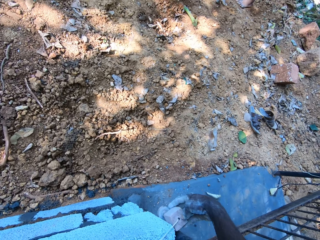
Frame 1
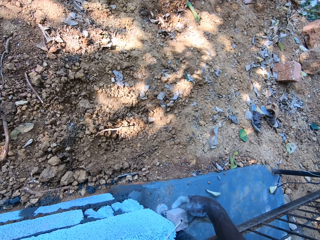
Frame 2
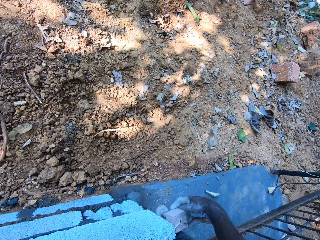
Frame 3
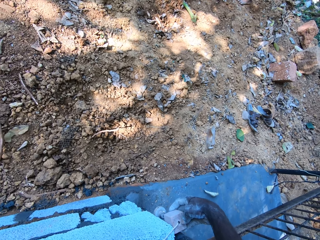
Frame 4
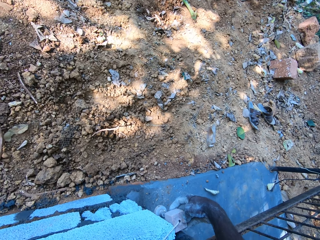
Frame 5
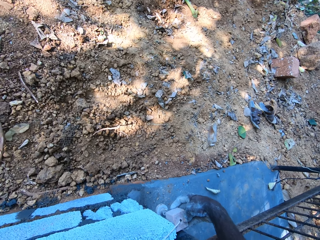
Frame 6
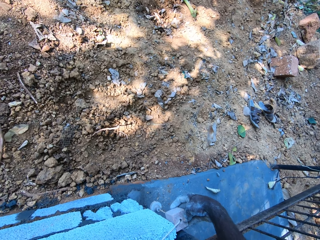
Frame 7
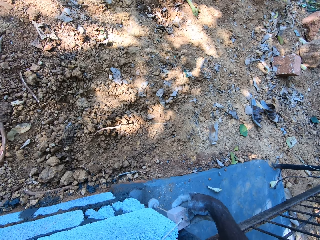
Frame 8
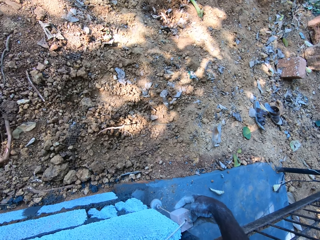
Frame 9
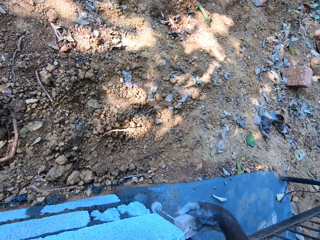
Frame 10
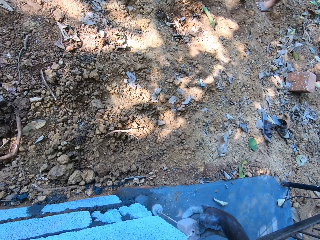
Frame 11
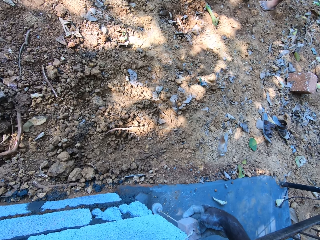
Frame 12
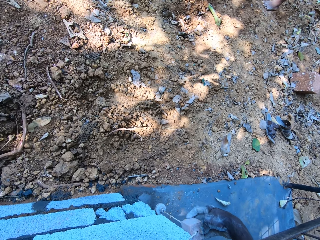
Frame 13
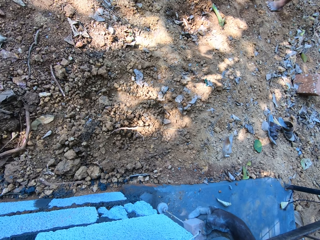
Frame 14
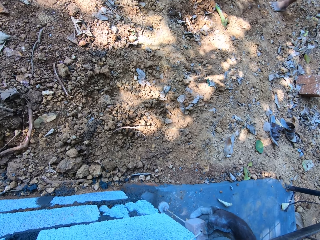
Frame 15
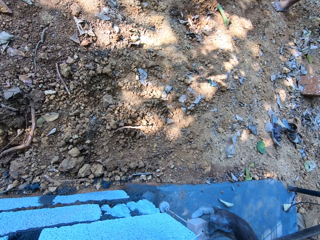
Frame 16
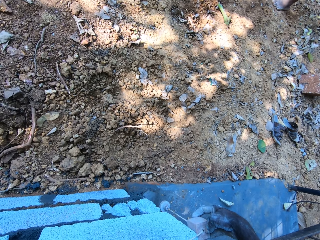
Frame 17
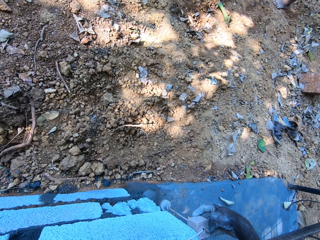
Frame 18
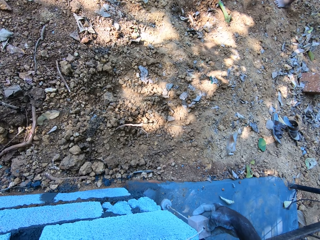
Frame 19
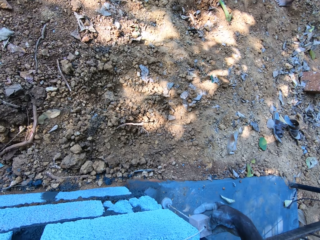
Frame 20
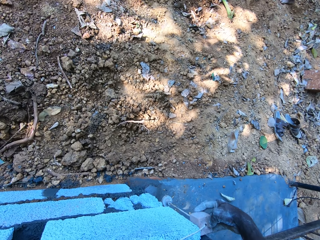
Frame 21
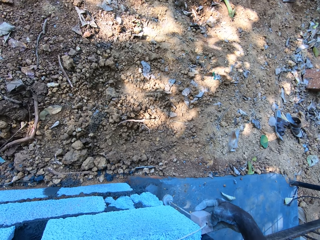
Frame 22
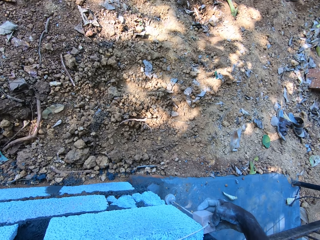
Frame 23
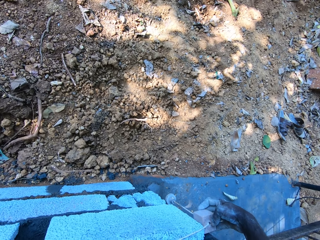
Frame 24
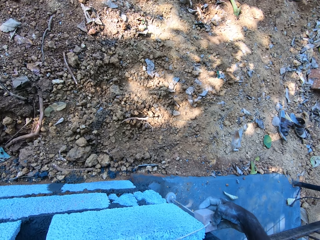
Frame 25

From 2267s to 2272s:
The camera wearer measures the construction with the plumb bob.

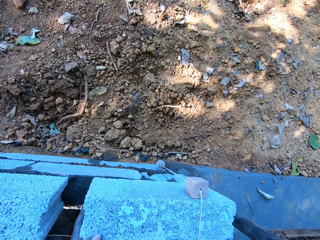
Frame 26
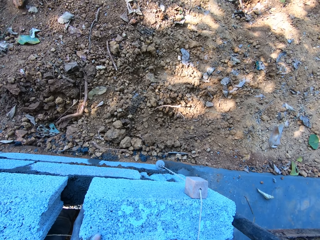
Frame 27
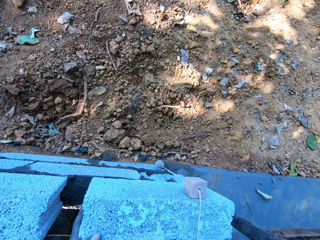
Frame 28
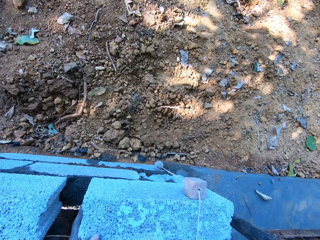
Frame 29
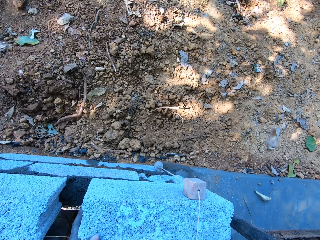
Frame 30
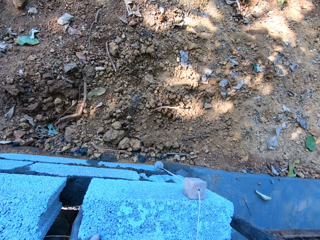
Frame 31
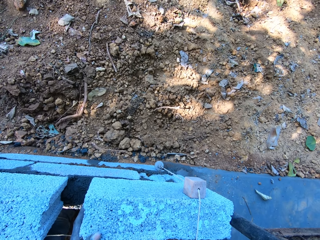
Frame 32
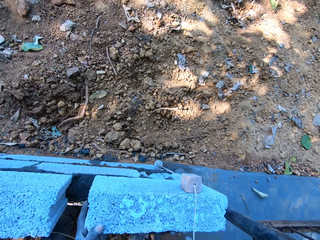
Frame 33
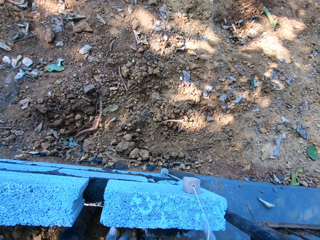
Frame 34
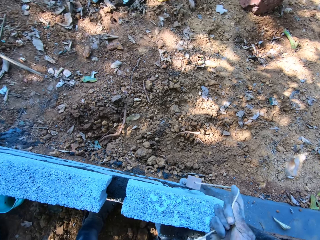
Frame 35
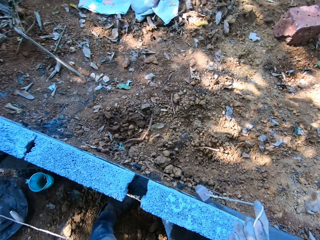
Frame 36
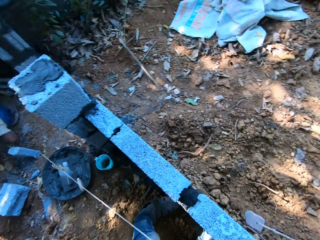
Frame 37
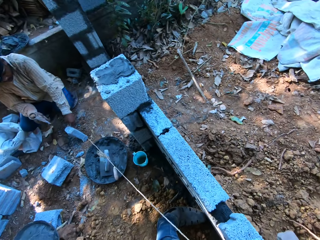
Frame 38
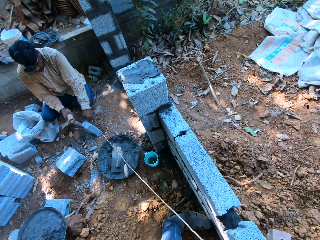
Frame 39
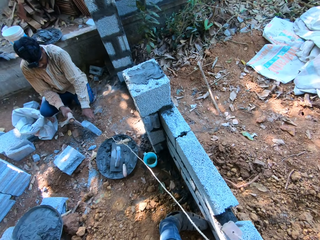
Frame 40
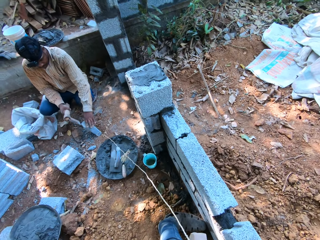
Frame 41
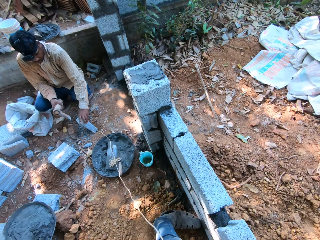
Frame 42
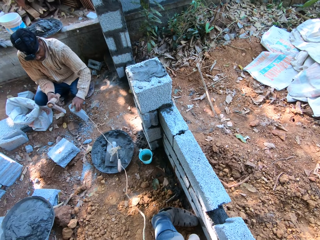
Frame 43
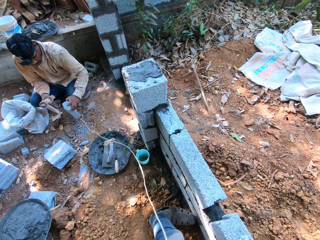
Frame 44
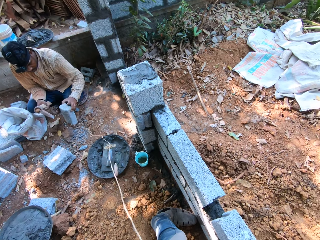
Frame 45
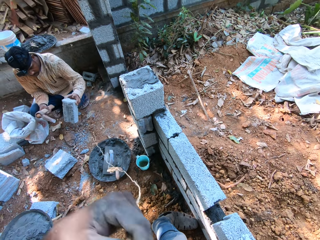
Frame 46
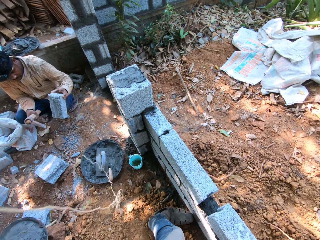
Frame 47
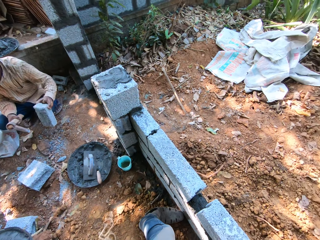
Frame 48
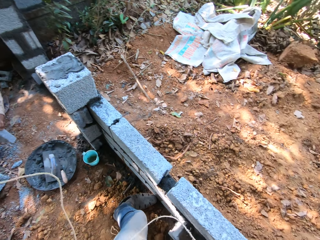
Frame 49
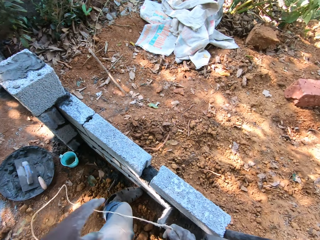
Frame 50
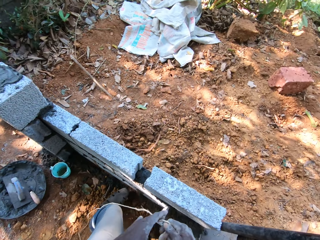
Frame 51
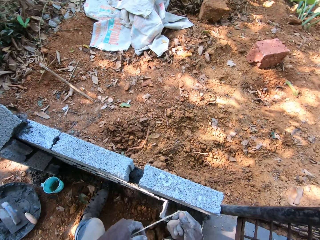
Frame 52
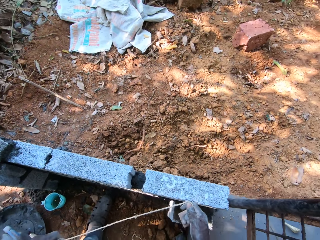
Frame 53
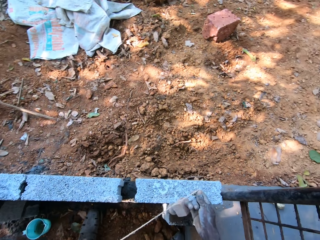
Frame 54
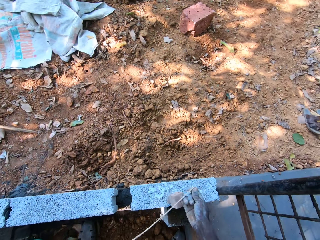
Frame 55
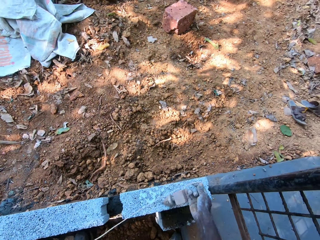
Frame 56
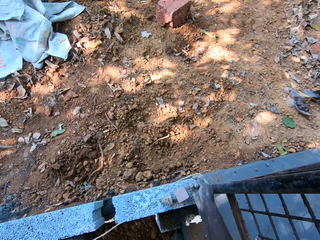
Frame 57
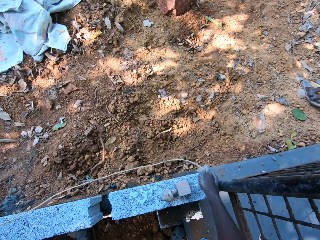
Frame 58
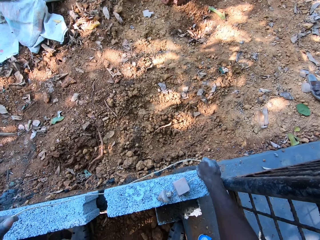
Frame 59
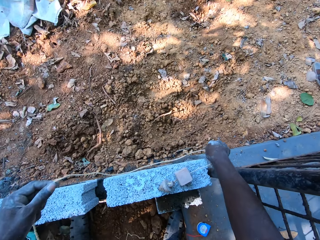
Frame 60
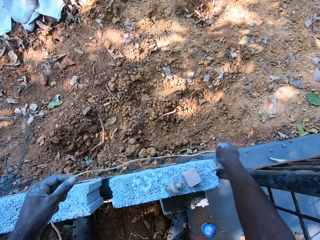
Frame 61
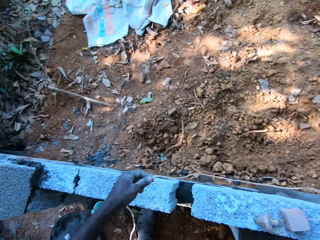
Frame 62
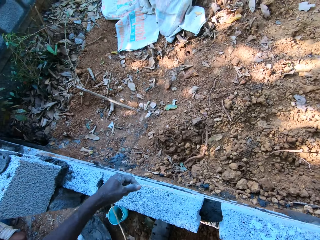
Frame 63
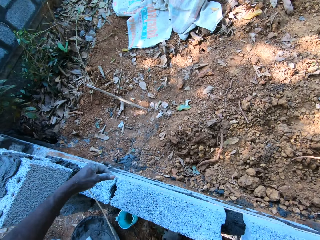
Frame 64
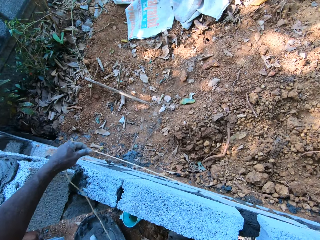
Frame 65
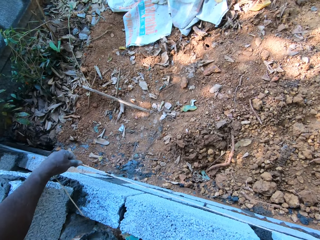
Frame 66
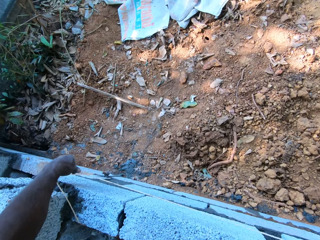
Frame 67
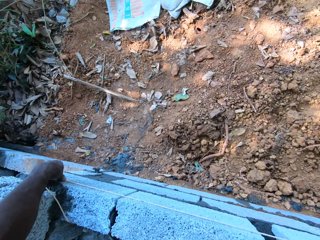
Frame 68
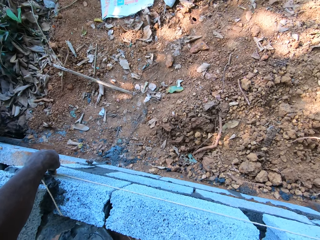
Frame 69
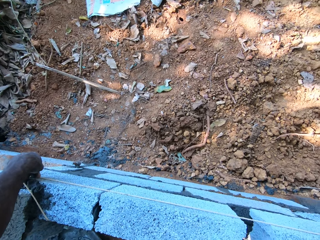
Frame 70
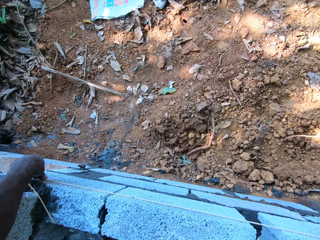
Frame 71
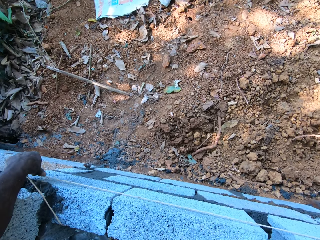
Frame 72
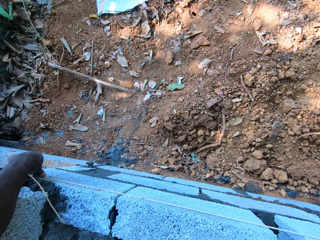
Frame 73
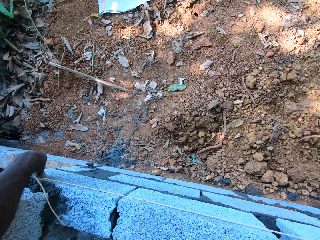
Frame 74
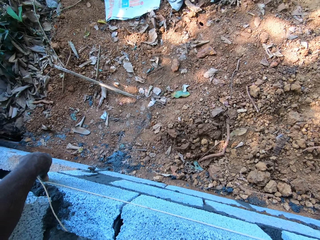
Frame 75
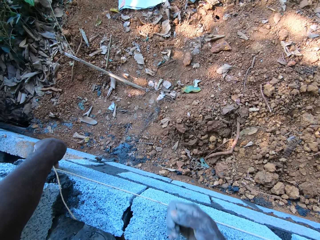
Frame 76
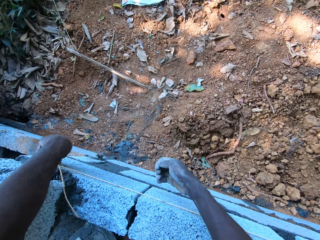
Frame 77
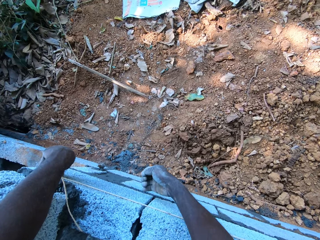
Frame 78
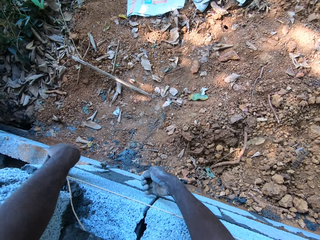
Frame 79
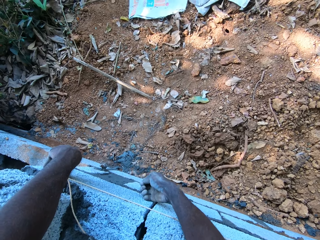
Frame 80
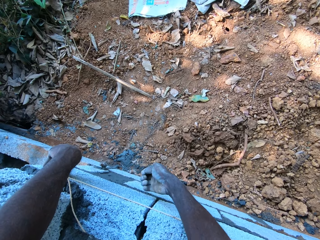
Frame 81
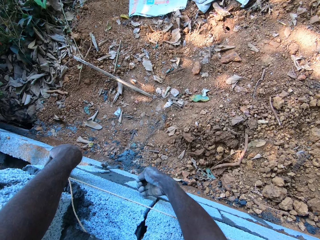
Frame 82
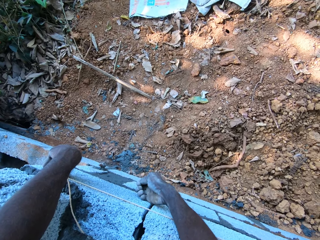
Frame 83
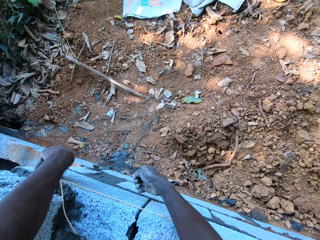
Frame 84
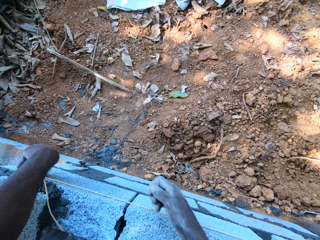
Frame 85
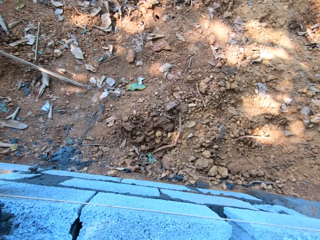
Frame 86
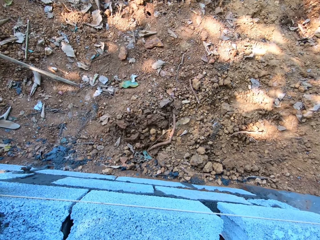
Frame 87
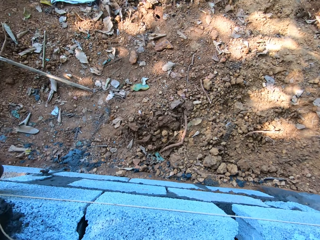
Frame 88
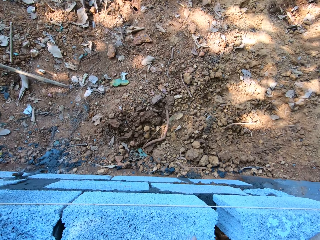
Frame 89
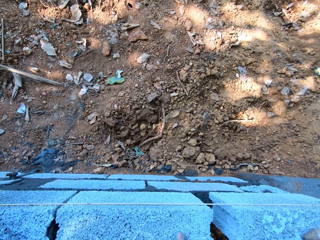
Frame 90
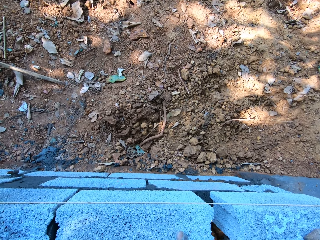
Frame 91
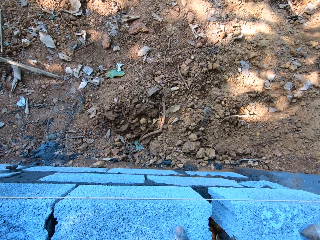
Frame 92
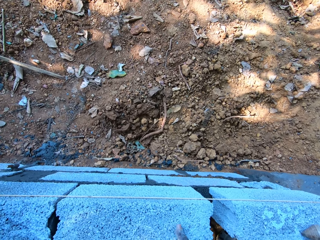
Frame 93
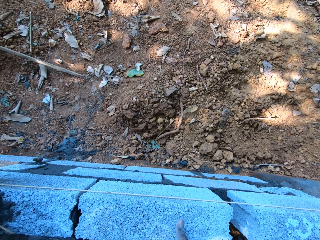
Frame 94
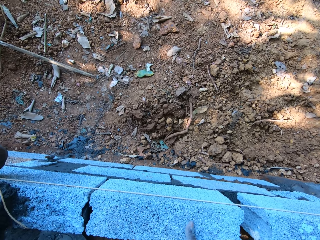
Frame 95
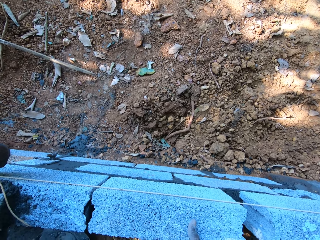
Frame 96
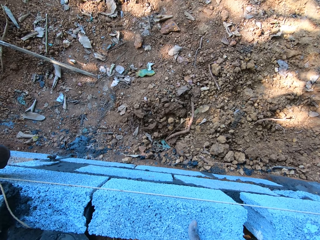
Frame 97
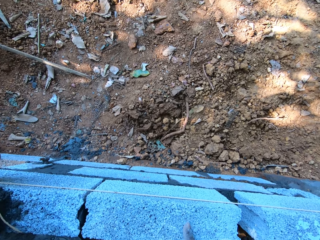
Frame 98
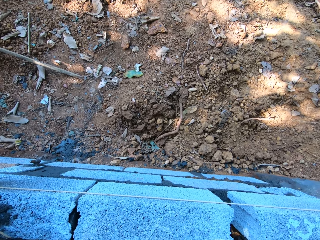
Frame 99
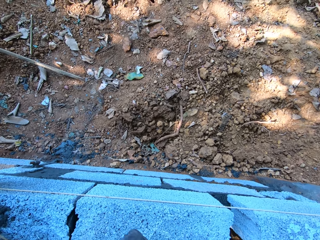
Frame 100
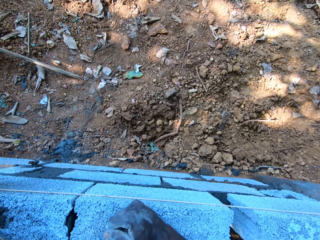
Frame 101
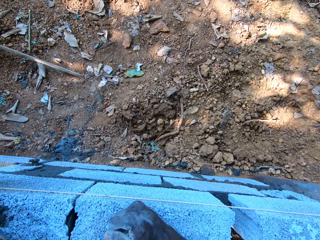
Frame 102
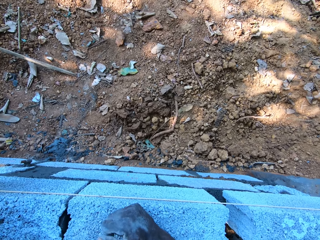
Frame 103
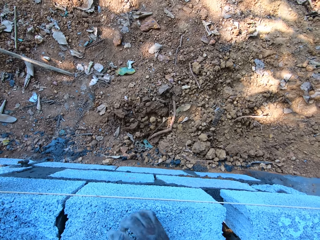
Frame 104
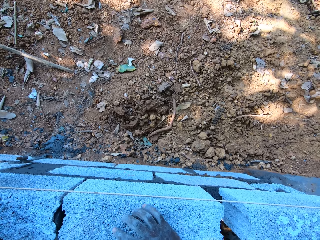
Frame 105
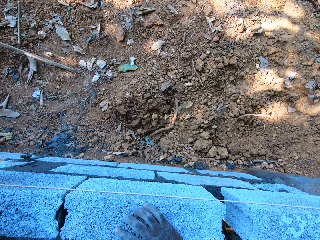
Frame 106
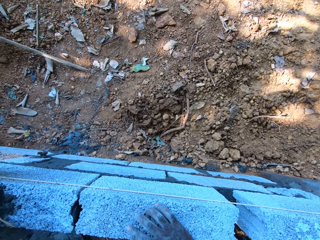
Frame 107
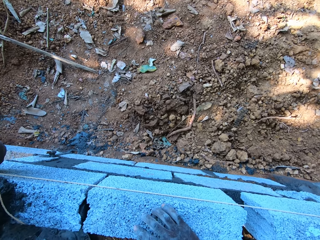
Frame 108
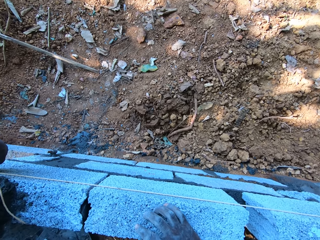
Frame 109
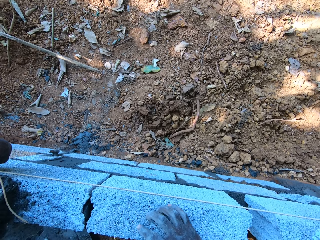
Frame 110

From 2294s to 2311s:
The camera wearer pulls the rope with both hands. He stretches the rope on the fence with both hands. He measures the construction with the plumb bob string. He hits the fence with his right hand.
